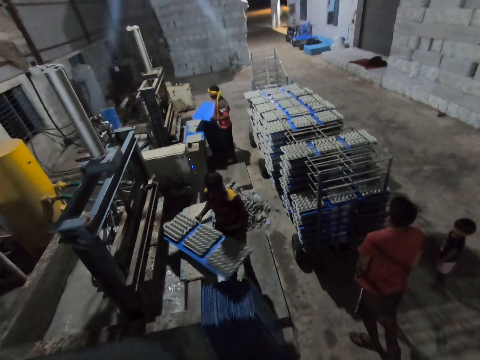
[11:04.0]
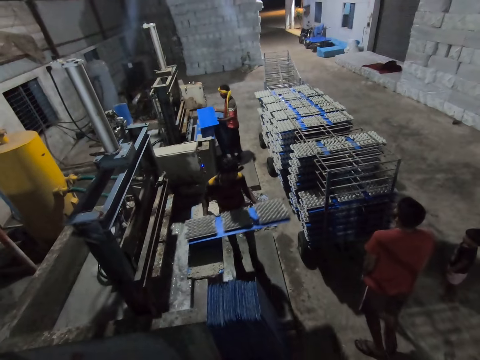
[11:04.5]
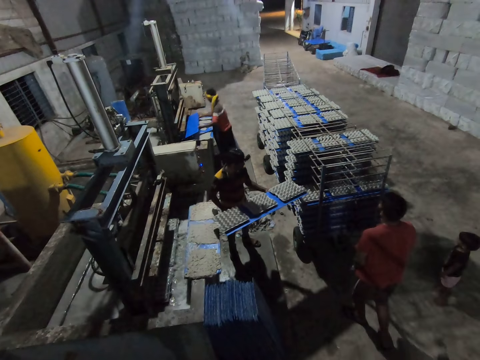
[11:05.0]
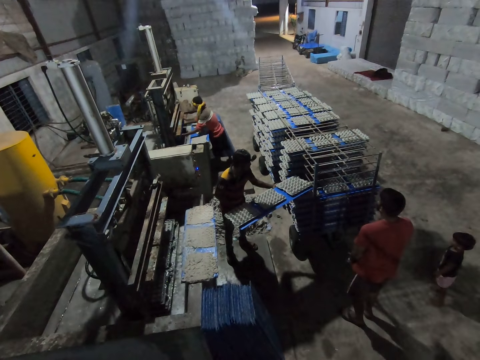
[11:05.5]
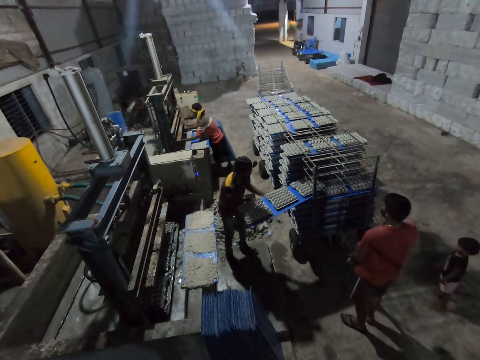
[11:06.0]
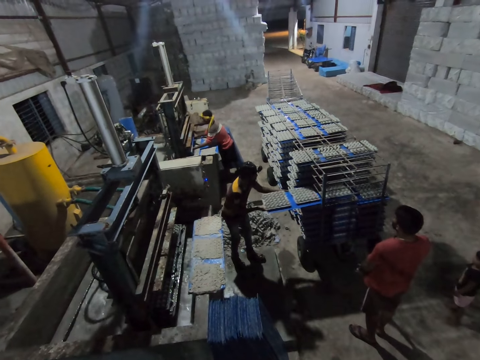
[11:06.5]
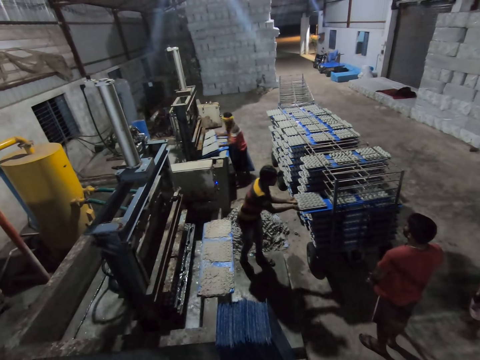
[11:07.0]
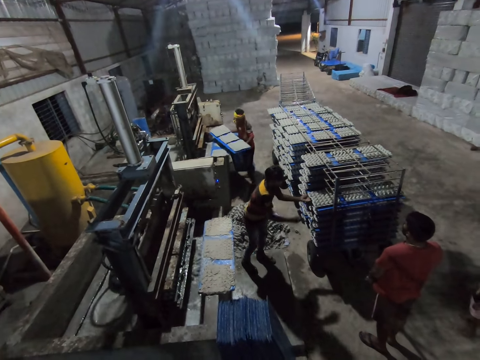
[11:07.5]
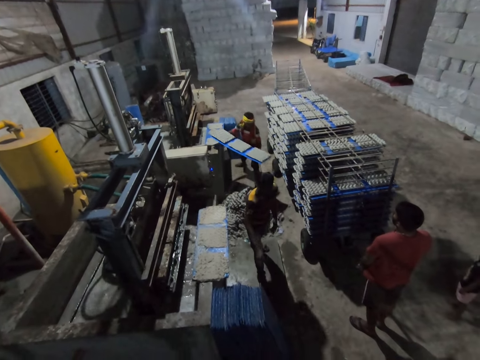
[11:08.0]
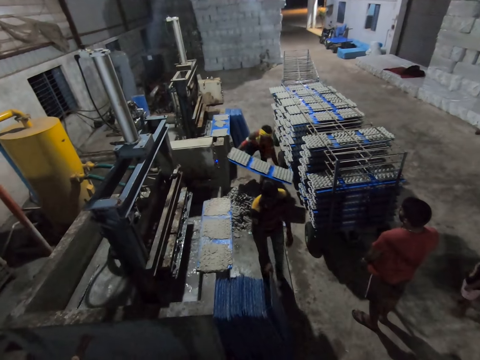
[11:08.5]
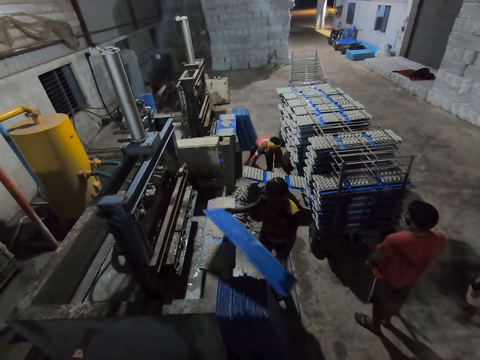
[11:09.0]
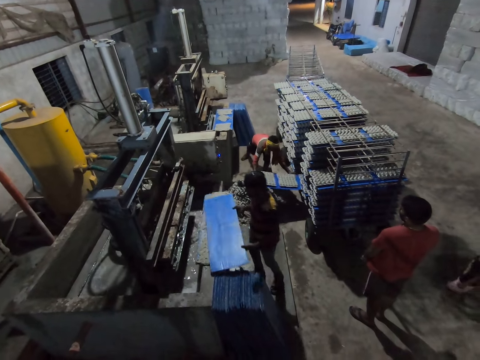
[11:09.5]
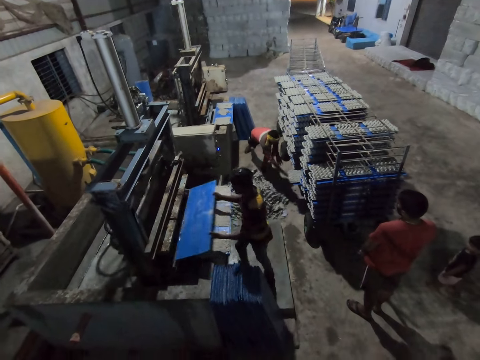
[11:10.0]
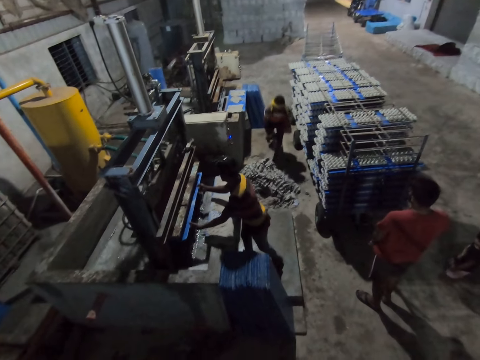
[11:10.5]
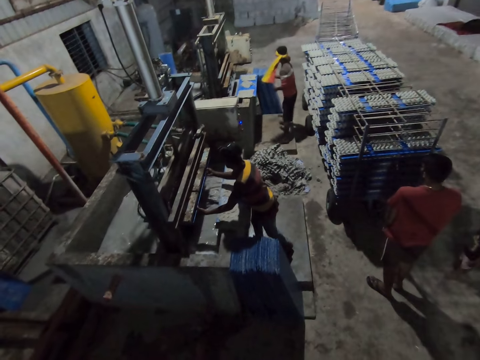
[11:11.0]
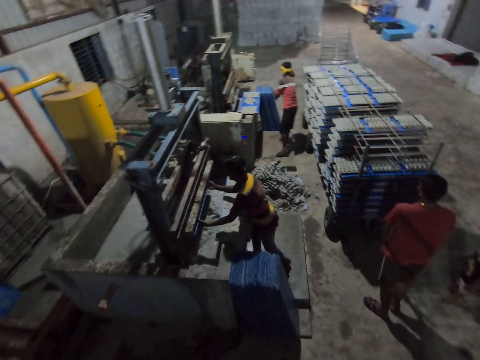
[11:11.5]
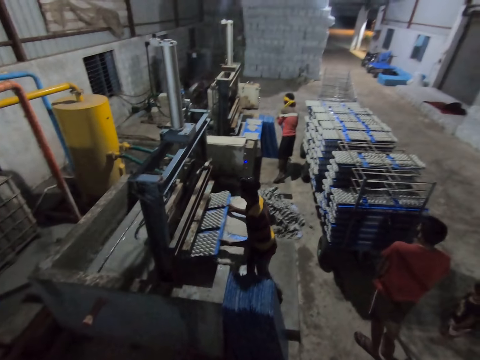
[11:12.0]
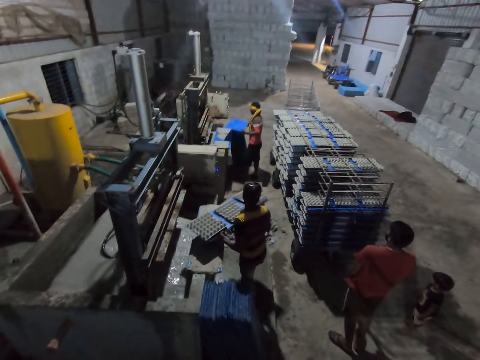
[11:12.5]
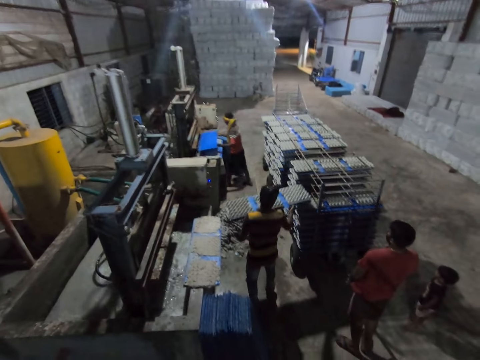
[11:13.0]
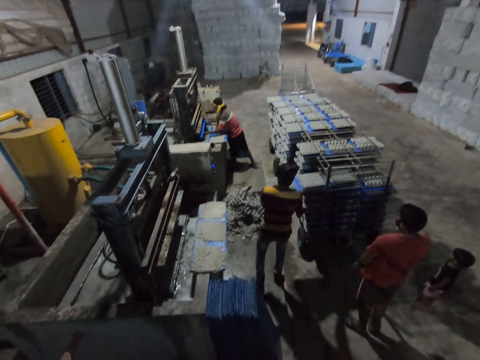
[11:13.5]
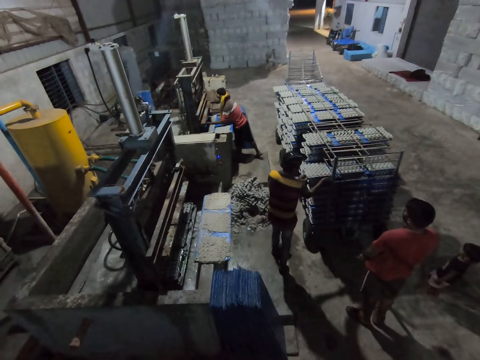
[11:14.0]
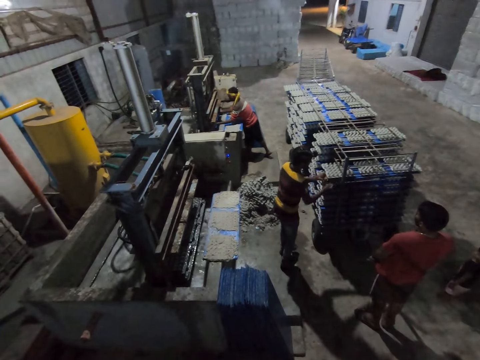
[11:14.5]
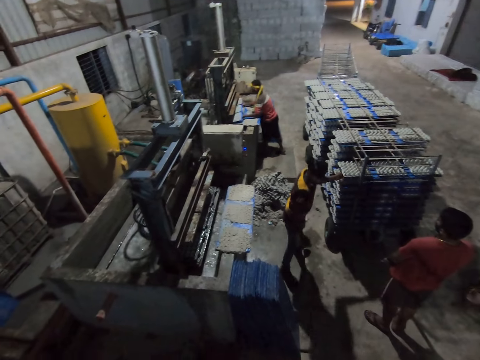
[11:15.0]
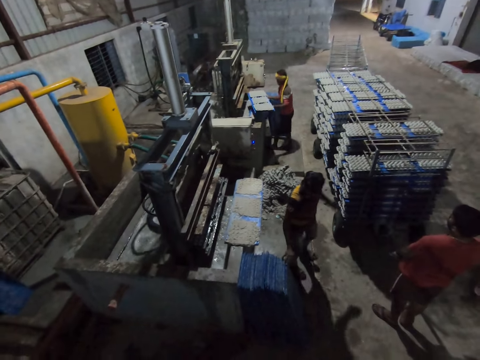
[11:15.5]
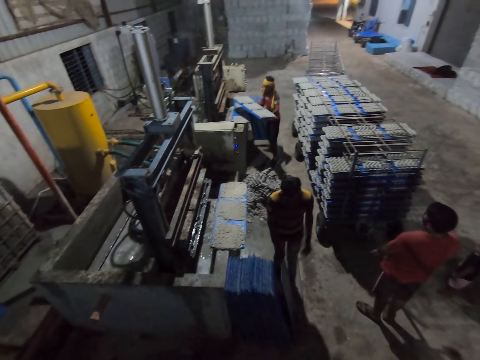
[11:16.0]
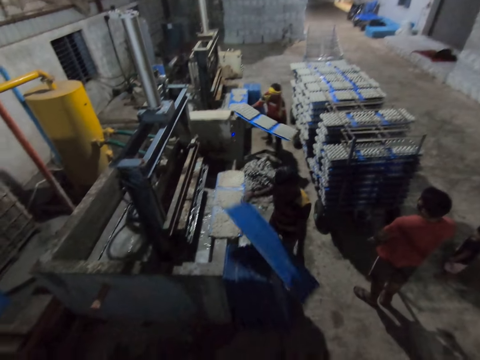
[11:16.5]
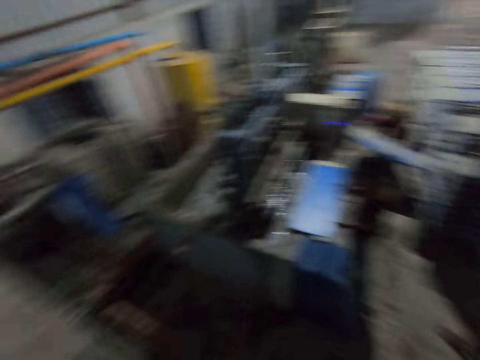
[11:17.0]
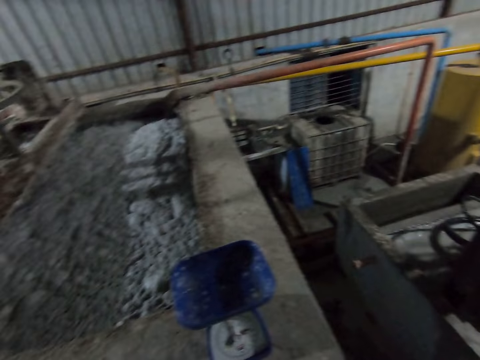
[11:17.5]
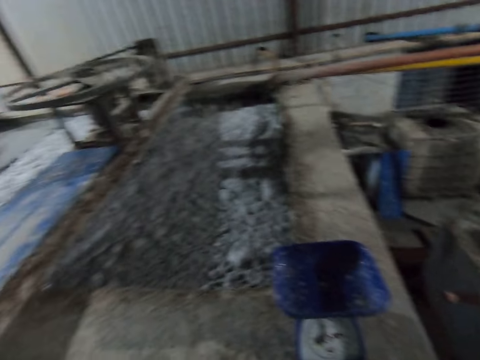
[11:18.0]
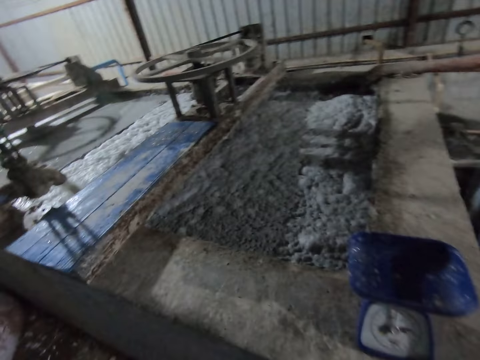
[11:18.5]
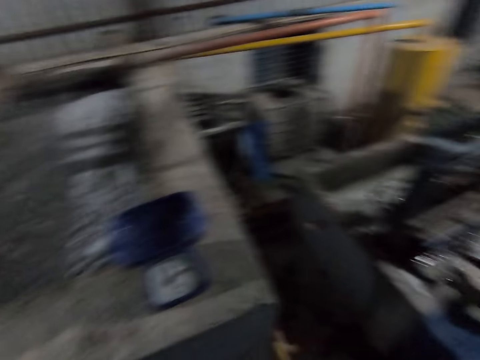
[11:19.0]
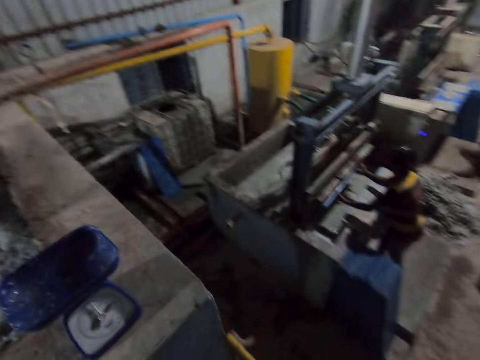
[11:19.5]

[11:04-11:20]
A man removes the polypropylene plastic from the egg crate making machine with both hands. Another man puts the polypropylene plastic into the egg crate making machine with both hands. The first man drops the polypropylene plastic in the rack with both hands. The other man removes the polypropylene plastic from the egg crate making machine with both hands. The first man picks the polypropylene plastic from the floor with both hands. The other man drops the polypropylene plastic in the rack with both hands. The first man drops the polypropylene plastic on the egg crate making machine with both hands, picks the polypropylene plastic from the egg crate making machine with both hands, and puts the polypropylene plastic into the egg crate making machine with both hands. The other man picks the polypropylene plastic from the floor with both hands. The first man removes the polypropylene plastic from the egg crate making machine with both hands. The first man picks the board. The first man drops the polypropylene plastic in the rack with both hands. The other man puts the polypropylene plastic into the egg crate making machine with both hands and removes the polypropylene plastic from the egg crate making machine with both hands. The first man picks the polypropylene plastic from the floor with both hands and drops the polypropylene plastic on the egg crate making machine with both hands. The other man puts the polypropylene plastic into the egg crate making machine with both hands. The camera wearer looks around.

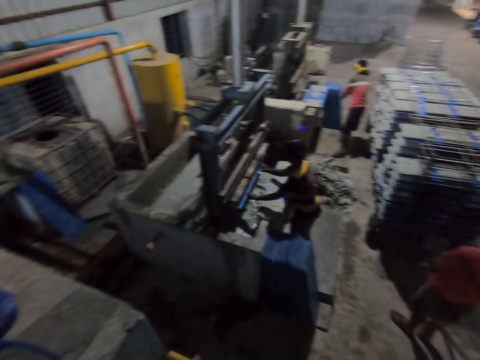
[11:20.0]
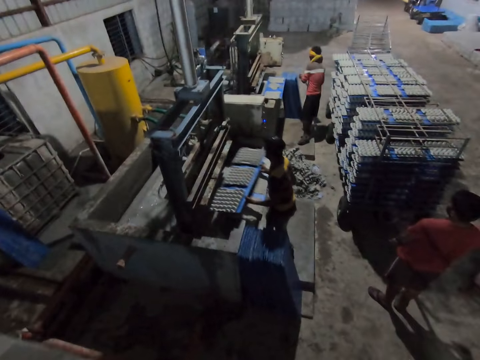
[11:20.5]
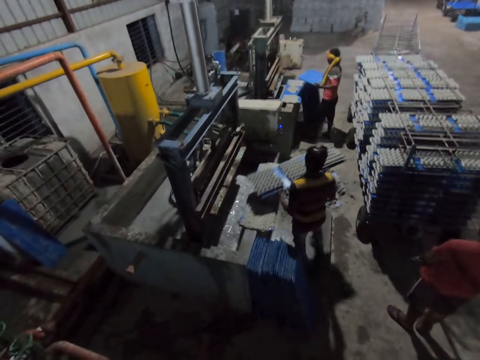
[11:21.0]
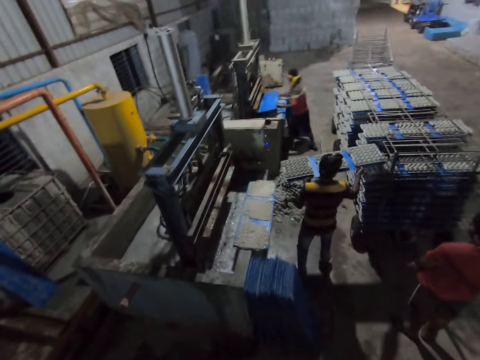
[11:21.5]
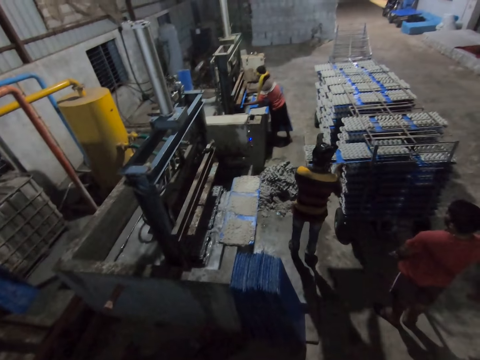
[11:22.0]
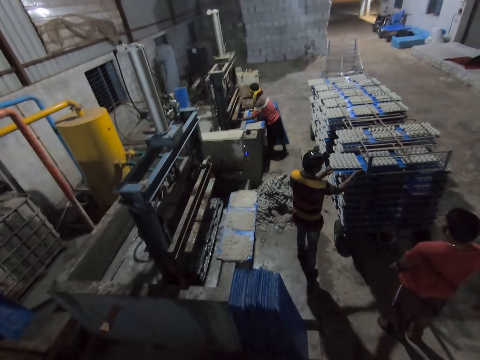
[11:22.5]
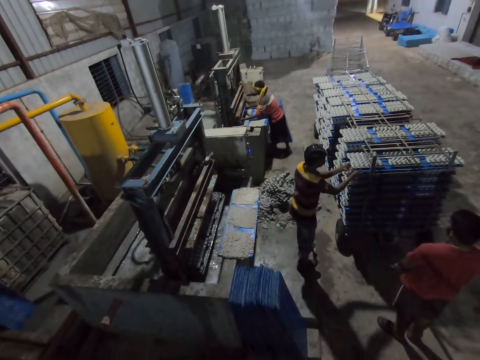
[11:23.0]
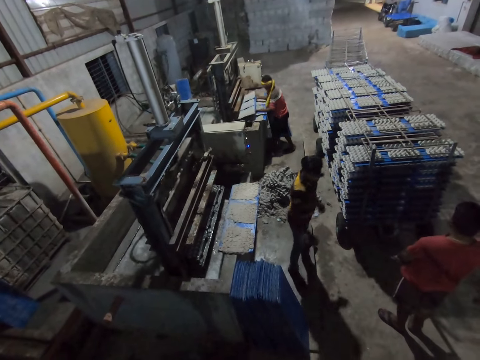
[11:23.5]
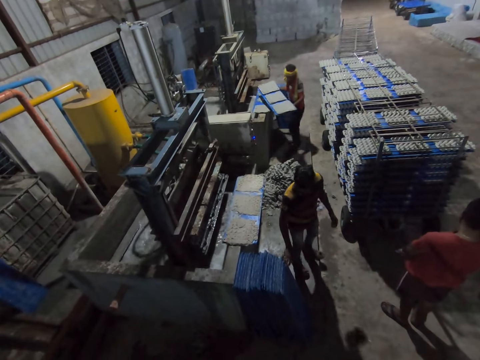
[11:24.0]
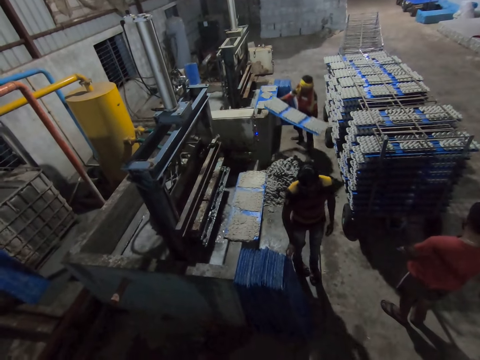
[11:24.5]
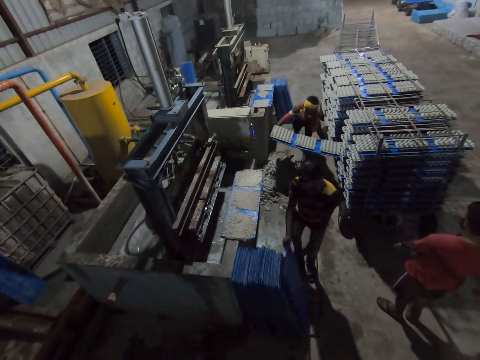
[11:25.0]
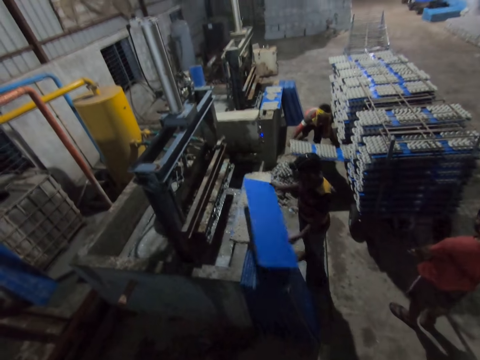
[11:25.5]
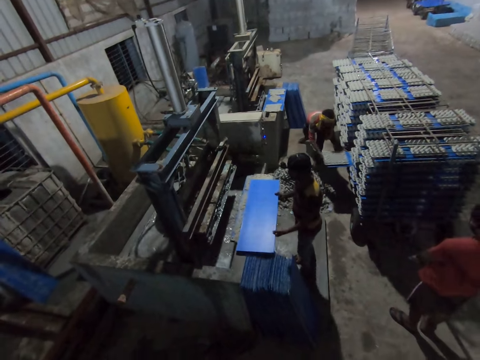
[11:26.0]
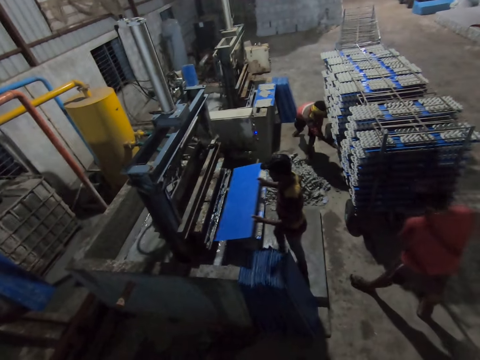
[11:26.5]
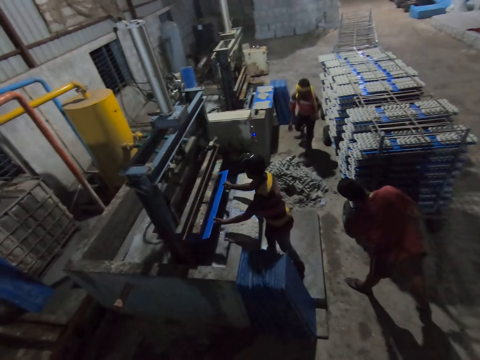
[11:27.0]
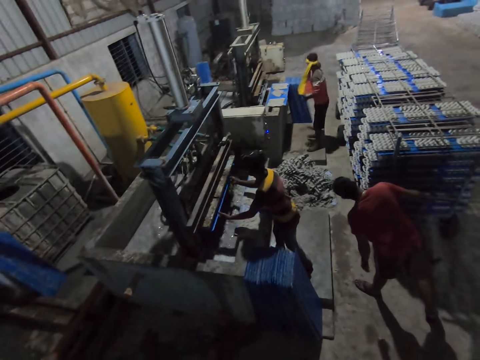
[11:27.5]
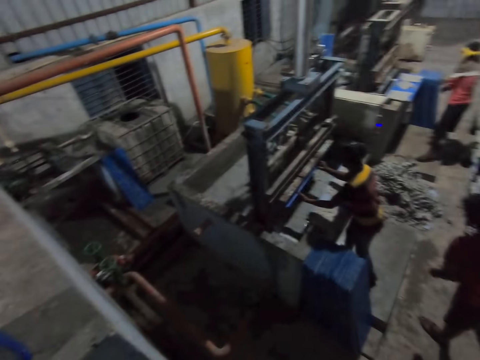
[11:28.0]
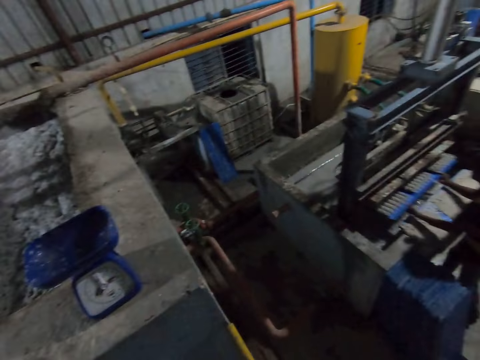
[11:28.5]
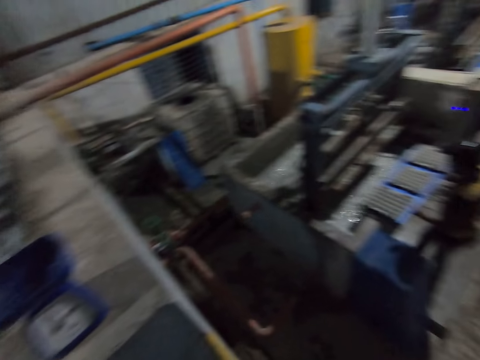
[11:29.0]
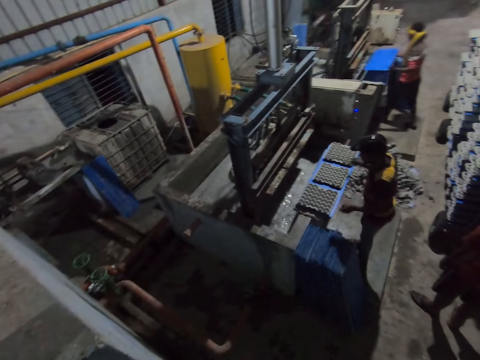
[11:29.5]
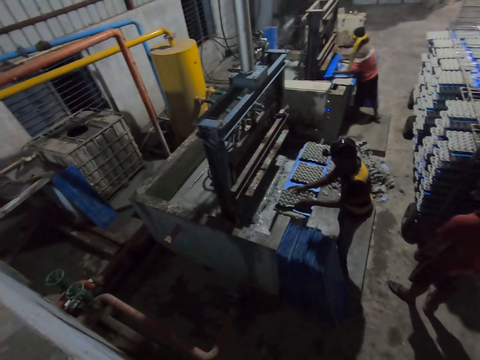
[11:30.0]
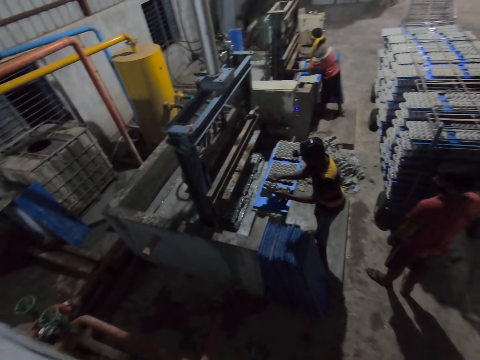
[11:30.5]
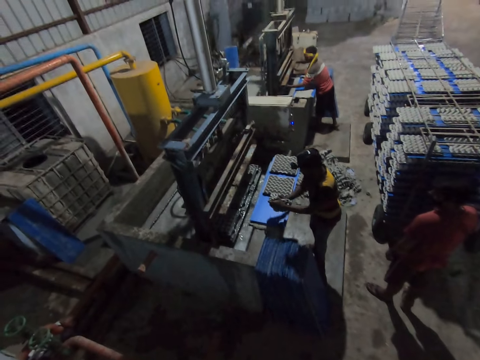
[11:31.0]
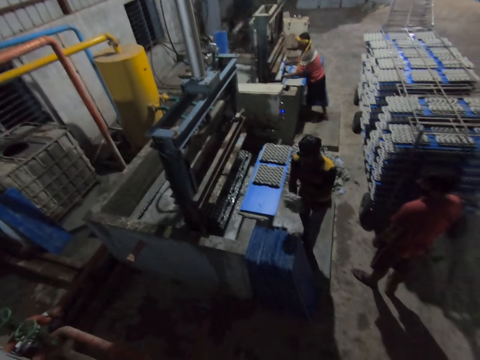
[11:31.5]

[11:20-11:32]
A man picks a polypropylene plastic from the floor with both hands. Another man removes the polypropylene plastic from the egg crate making machine with both hands and drops the polypropylene plastic in the rack with both hands. The first man puts the polypropylene plastic into the egg crate making machine with both hands and removes the polypropylene plastic from the egg crate making machine with both hands. The other man picks the polypropylene plastic from the floor with both hands. The camera wearer interacts with the other man. The first man drops the polypropylene plastic in the rack with both hands. The other man drops the polypropylene plastic on the egg crate making machine with both hands, picks the polypropylene plastic from the egg crate making machine with both hands, and puts the polypropylene plastic into the egg crate making machine with both hands. The first man picks the polypropylene plastic from the floor with both hands. The other man removes the polypropylene plastic from the egg crate making machine with both hands. The camera wearer looks around. The other man drops the polypropylene plastic on the egg crate making machine with both hands. The first man puts the polypropylene plastic into the egg crate making machine with both hands. The other man picks an egg crate from the polypropylene plastic with both hands and squeezes the egg crate with both hands.
